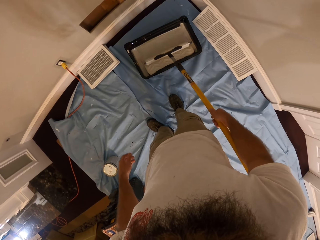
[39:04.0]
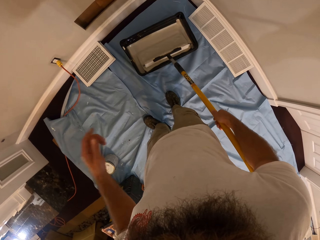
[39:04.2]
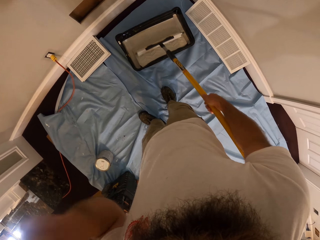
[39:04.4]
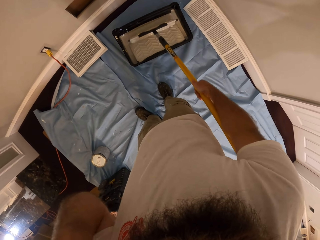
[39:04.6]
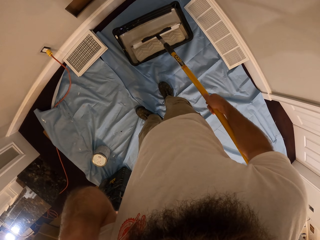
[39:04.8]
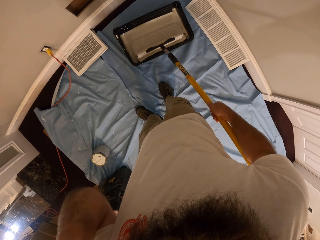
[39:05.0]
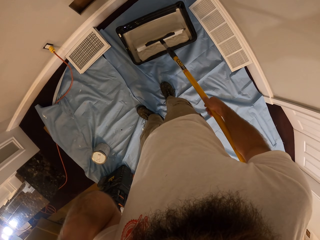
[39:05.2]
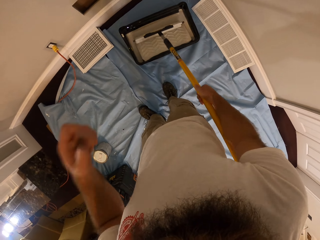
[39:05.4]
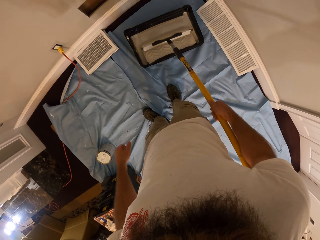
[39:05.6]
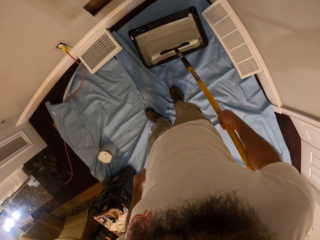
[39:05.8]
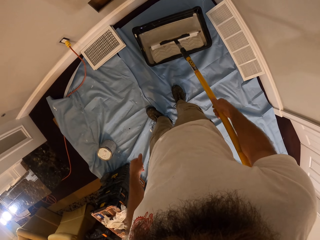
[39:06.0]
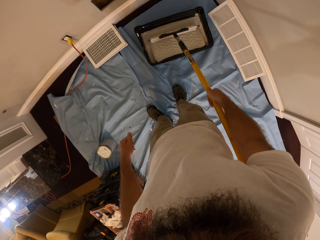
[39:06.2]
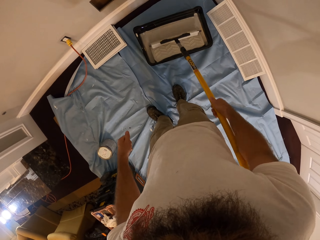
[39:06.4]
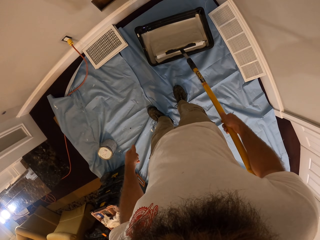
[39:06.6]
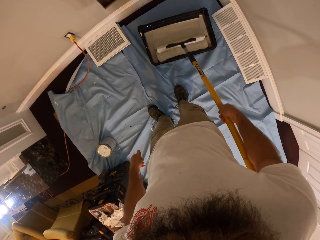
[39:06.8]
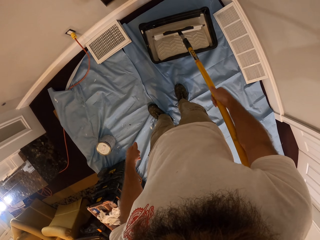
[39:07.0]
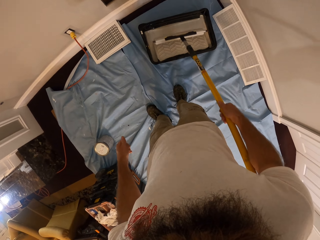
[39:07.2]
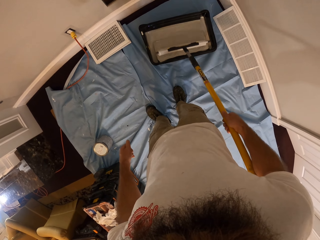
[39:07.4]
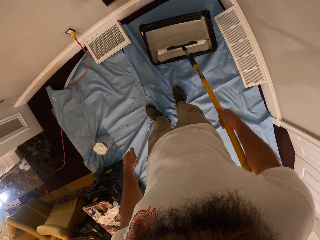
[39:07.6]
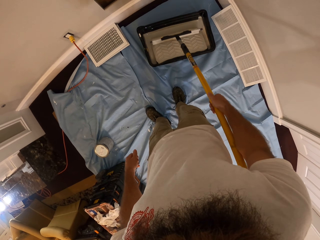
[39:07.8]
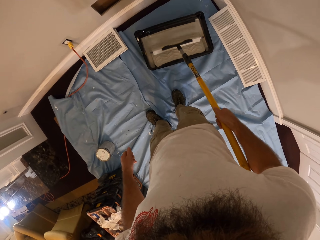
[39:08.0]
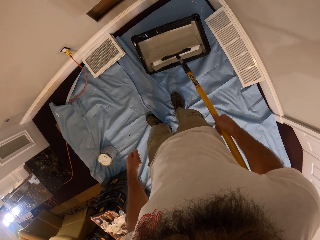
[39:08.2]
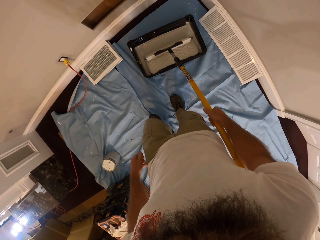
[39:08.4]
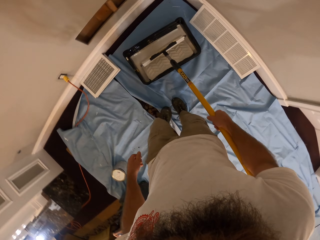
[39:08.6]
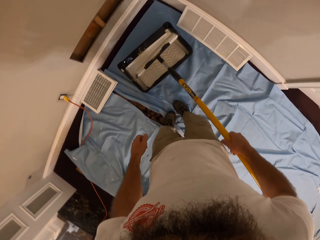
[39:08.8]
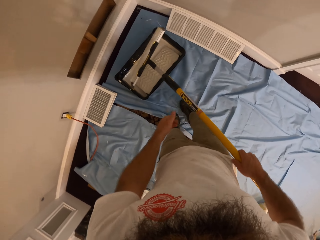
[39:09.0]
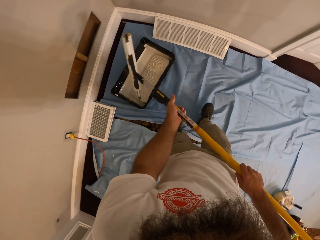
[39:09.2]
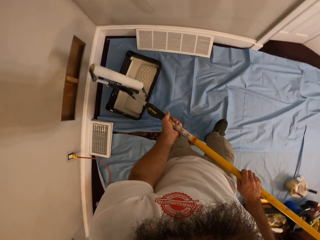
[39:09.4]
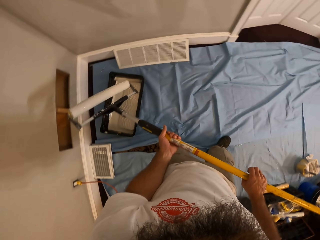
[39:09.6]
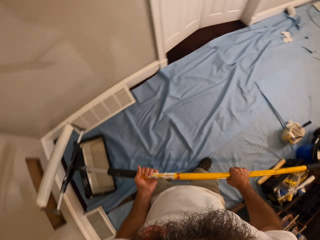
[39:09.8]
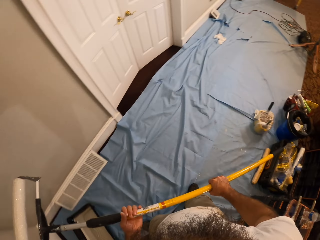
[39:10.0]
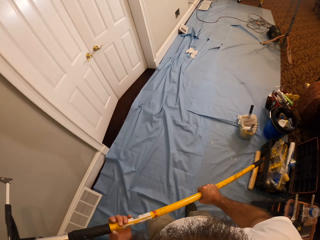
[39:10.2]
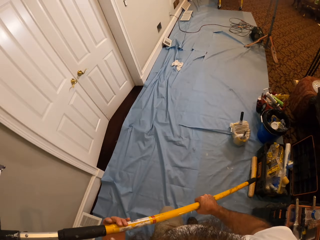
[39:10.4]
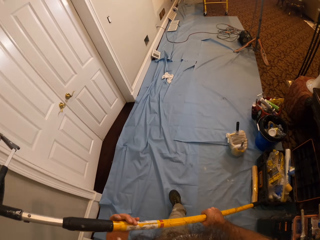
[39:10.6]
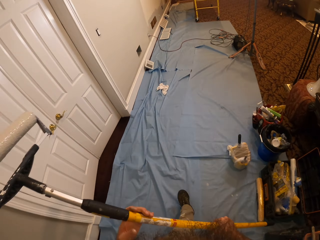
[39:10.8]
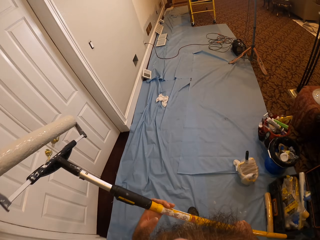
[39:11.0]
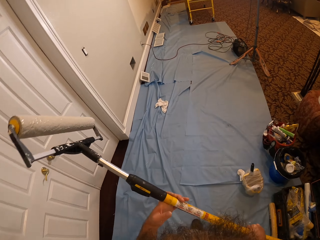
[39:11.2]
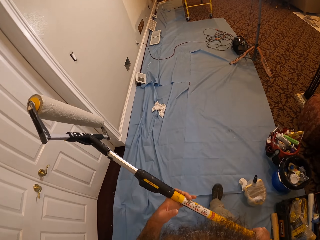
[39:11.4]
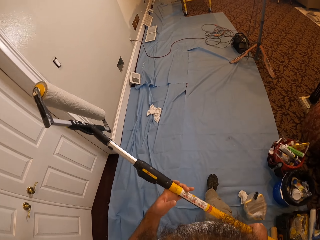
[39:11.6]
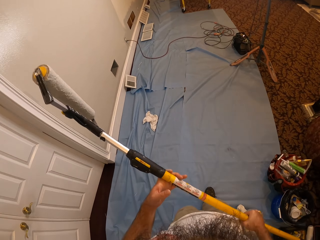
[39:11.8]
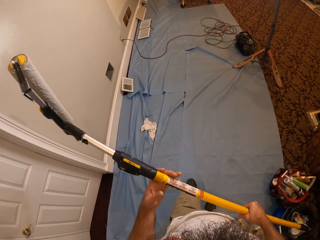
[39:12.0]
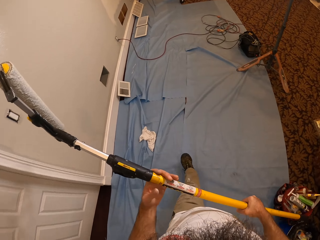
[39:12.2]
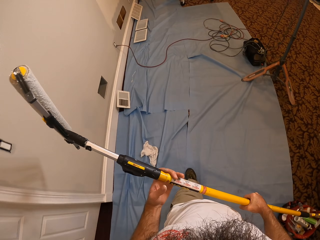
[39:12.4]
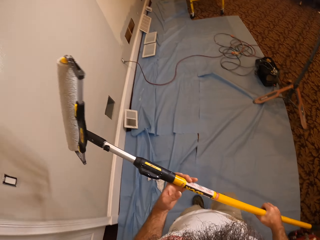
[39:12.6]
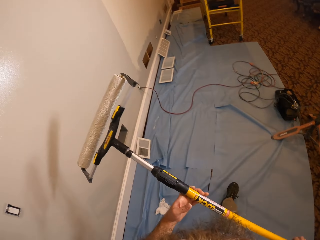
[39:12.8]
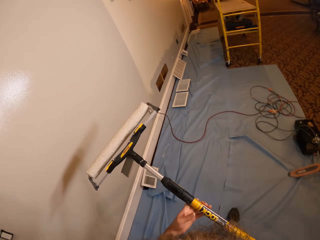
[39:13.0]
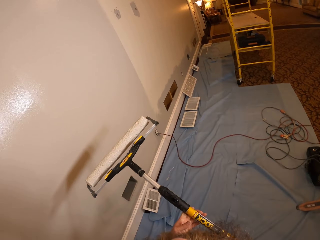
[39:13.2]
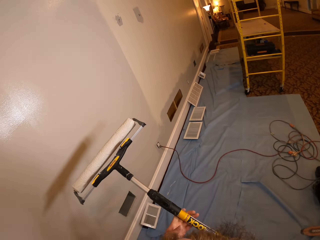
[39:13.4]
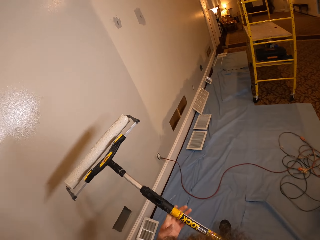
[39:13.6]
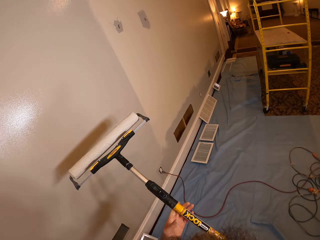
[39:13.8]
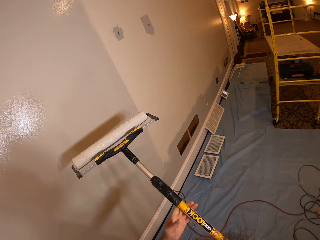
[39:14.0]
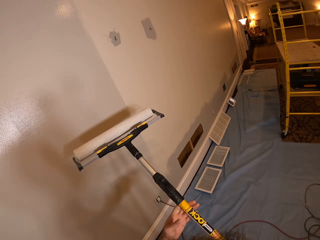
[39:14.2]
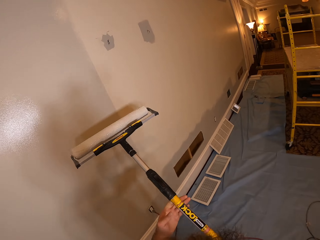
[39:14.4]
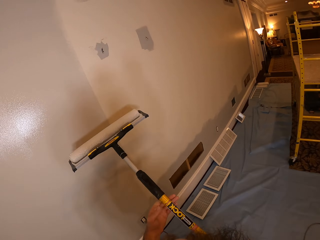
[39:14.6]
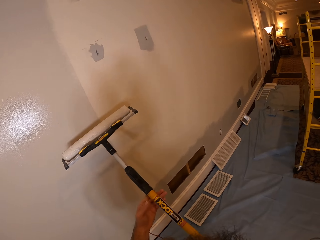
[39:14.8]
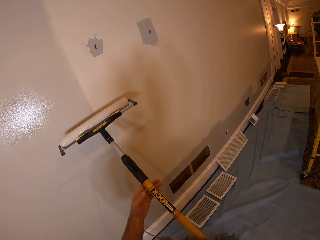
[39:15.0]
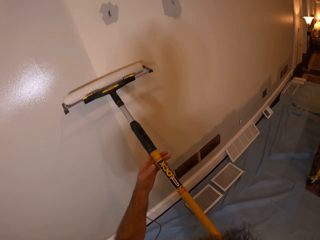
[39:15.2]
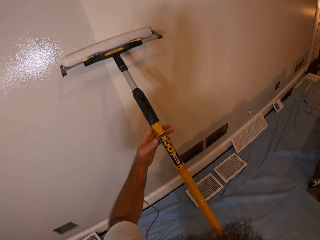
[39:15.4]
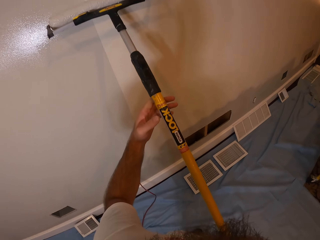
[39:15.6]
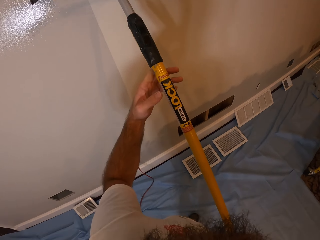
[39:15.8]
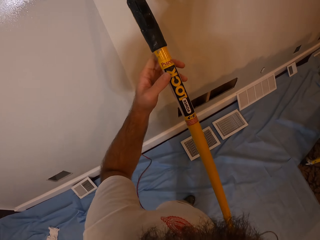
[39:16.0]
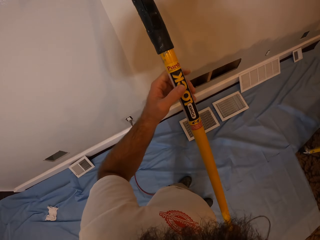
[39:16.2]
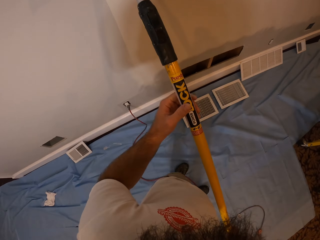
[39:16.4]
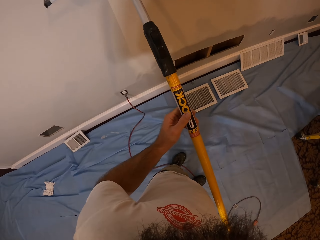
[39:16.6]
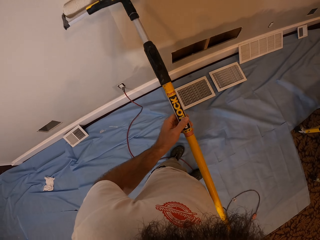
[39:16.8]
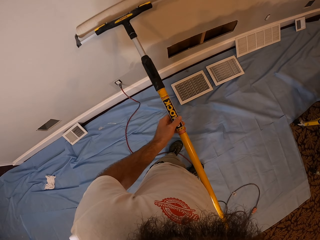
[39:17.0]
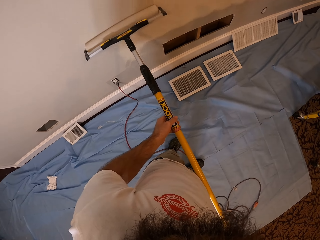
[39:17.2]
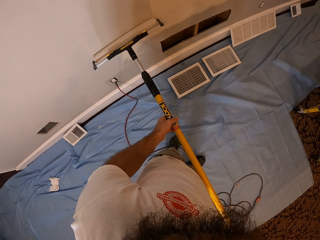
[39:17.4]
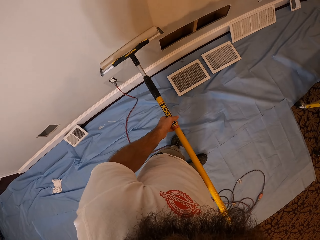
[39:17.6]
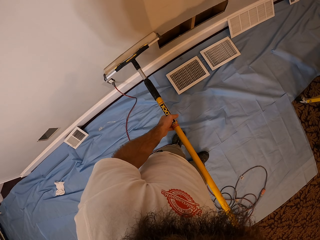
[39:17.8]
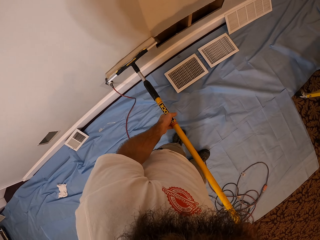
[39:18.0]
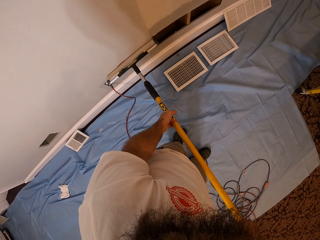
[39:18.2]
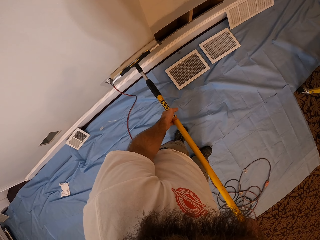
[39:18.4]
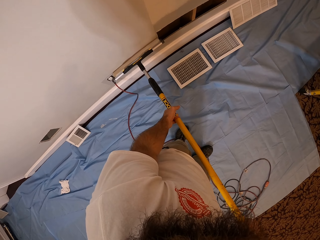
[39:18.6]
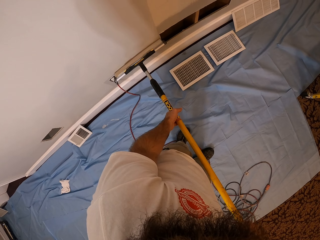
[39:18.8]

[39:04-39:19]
The camera wearer adjusts a camera on his head with his left hand. He lifts the paint roll. He places his left hand on the roller in his right hand. He walks. He paints the wall with the roller in both hands.

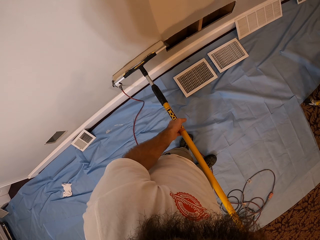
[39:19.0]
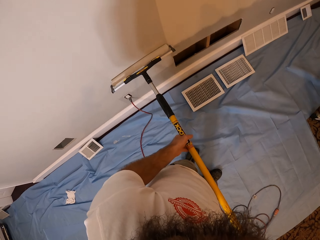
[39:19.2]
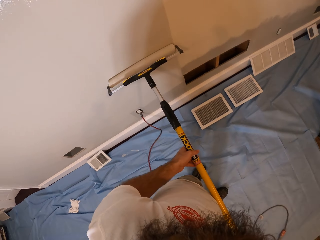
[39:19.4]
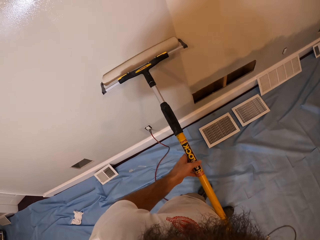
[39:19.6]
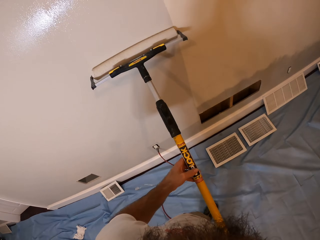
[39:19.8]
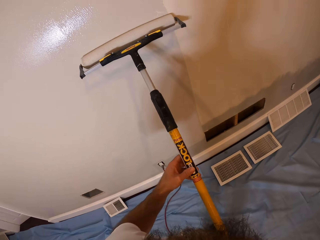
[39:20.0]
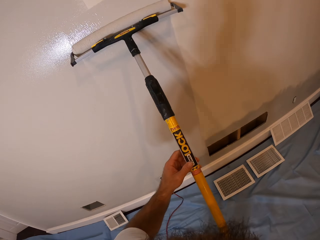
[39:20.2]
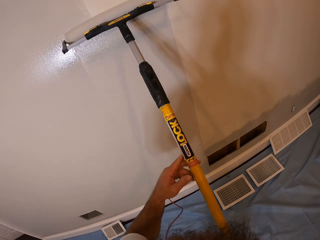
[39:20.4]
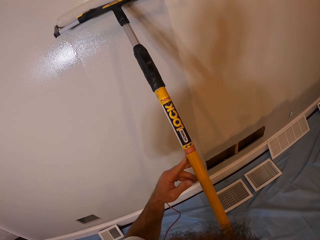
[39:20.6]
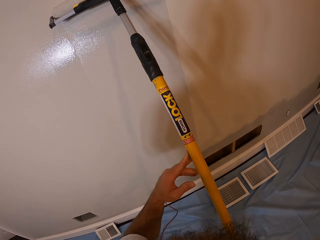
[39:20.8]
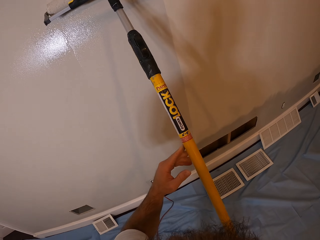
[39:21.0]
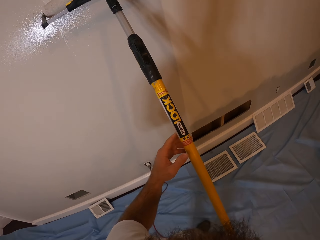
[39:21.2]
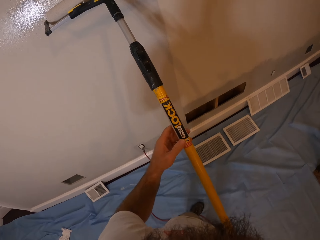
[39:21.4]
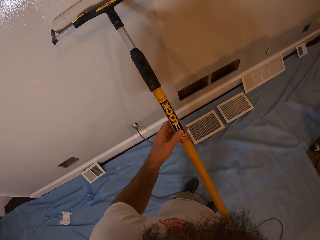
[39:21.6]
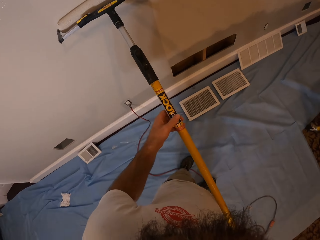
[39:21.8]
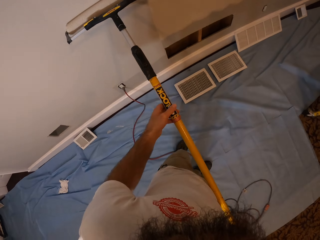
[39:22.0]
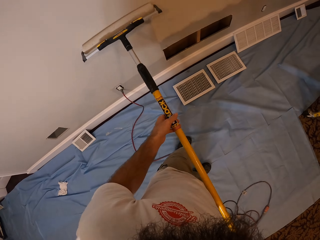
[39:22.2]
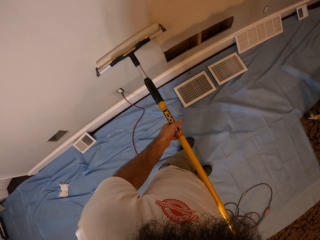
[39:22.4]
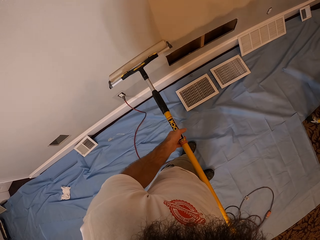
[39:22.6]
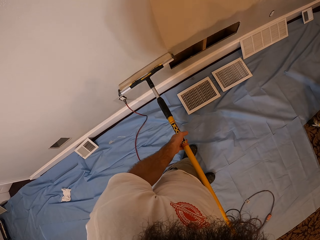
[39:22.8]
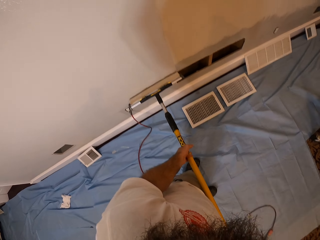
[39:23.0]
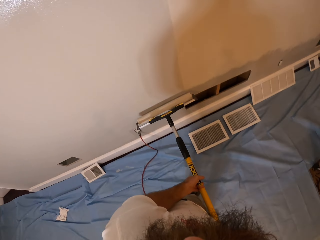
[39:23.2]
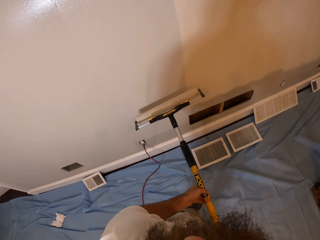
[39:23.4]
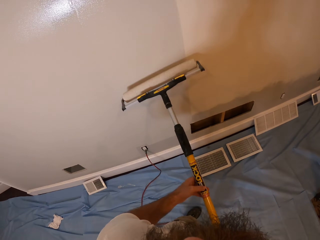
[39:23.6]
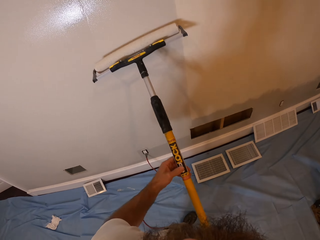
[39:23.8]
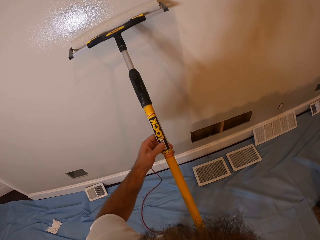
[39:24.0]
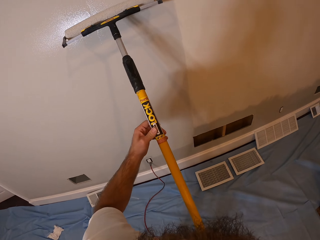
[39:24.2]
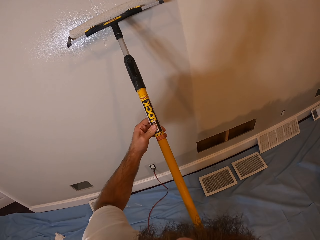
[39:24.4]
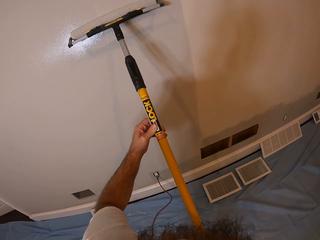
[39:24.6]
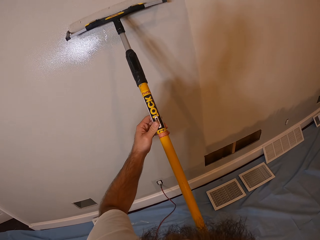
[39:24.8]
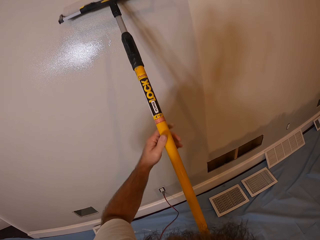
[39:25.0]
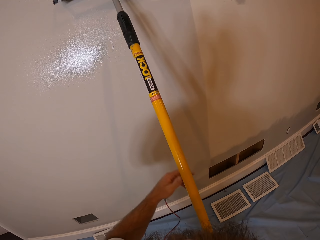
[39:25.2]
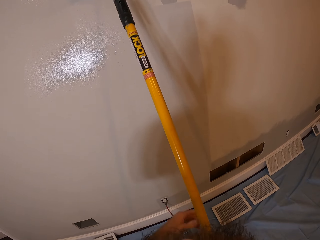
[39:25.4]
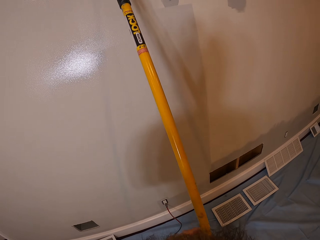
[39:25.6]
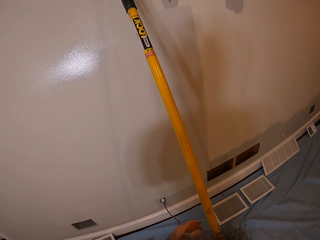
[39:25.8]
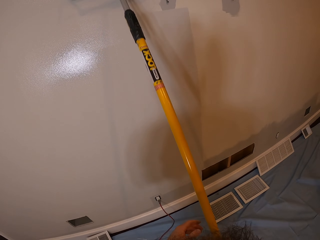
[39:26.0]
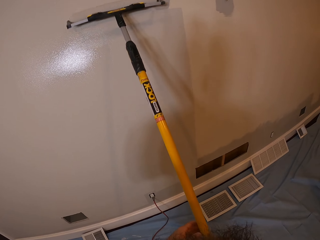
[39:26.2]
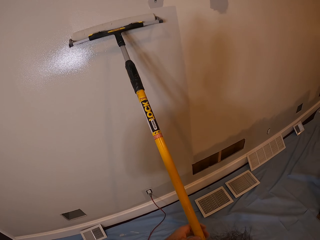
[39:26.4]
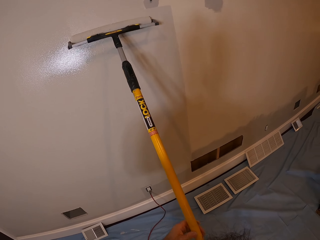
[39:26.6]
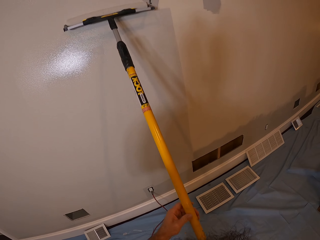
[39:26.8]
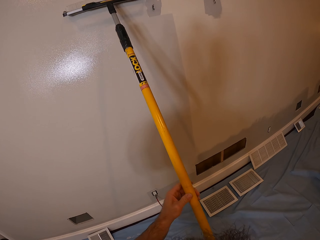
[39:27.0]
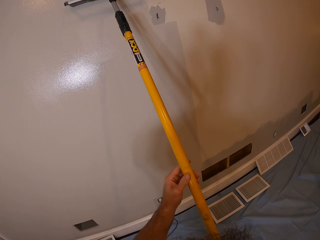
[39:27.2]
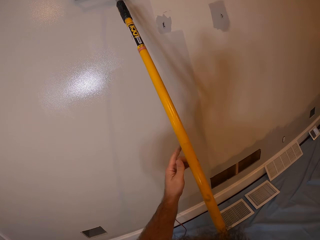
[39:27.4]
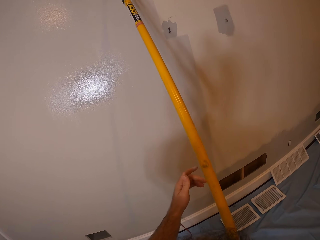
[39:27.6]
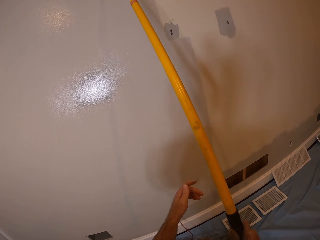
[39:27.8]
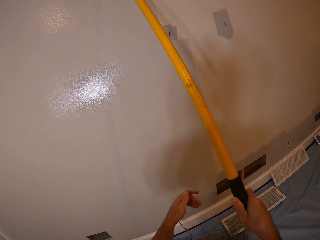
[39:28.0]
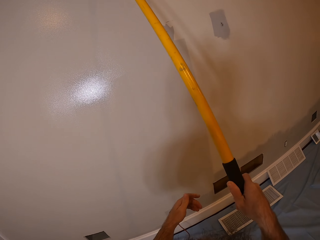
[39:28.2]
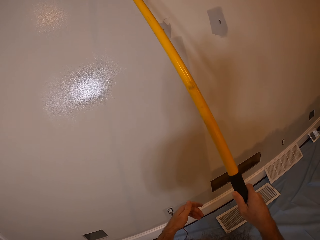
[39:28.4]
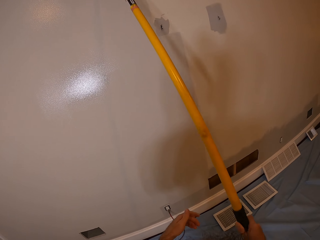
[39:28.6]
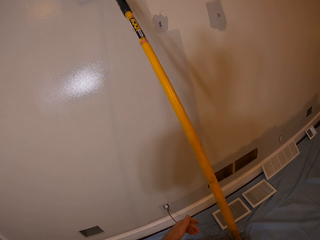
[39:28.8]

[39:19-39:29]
The camera wearer paints the wall with the roller in his right hand.
